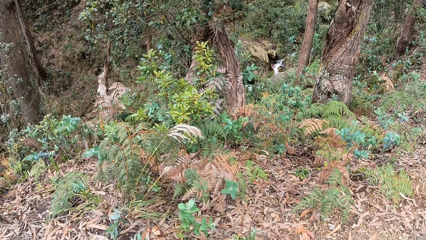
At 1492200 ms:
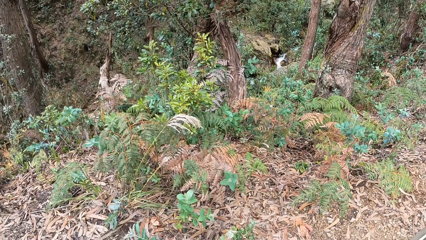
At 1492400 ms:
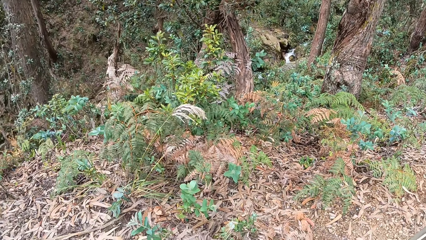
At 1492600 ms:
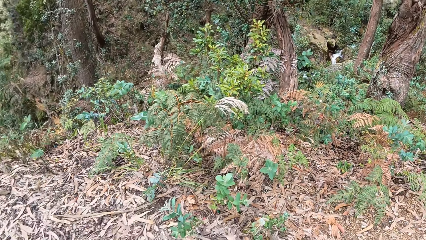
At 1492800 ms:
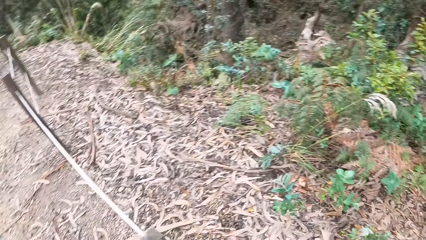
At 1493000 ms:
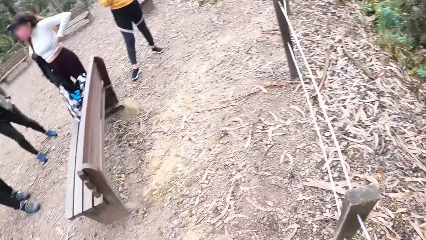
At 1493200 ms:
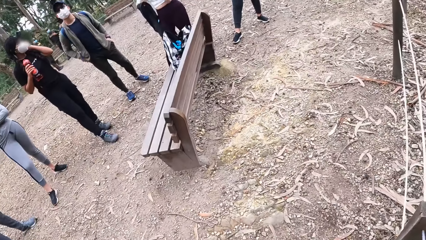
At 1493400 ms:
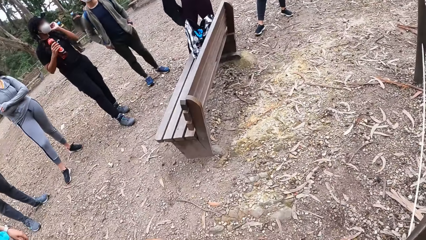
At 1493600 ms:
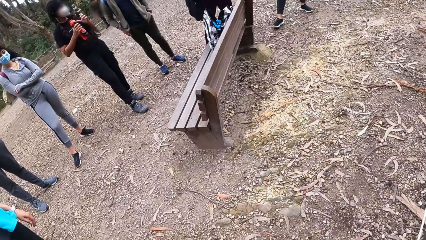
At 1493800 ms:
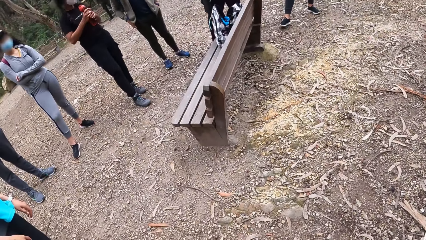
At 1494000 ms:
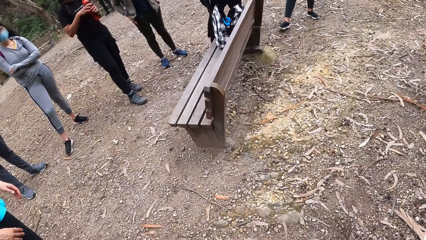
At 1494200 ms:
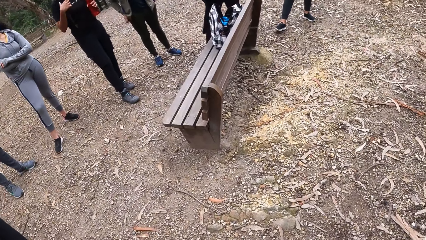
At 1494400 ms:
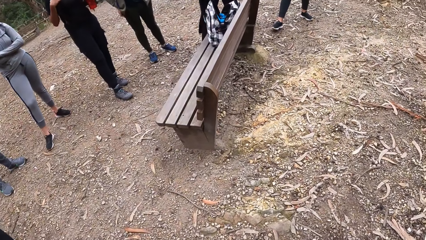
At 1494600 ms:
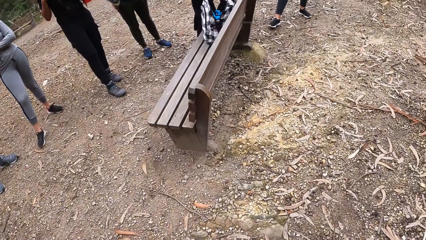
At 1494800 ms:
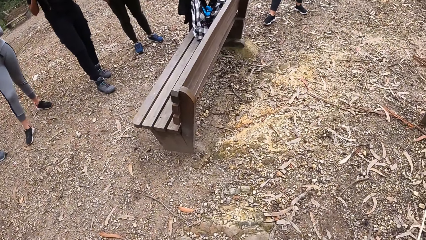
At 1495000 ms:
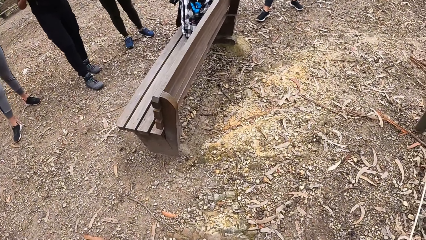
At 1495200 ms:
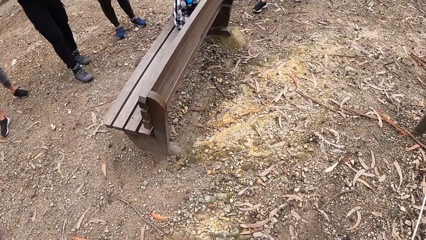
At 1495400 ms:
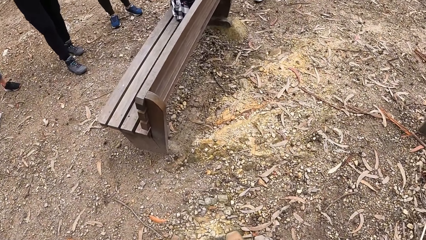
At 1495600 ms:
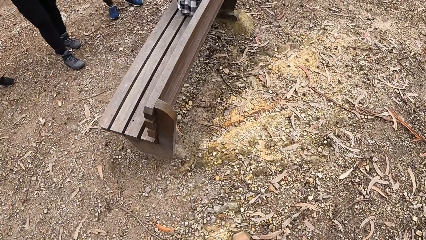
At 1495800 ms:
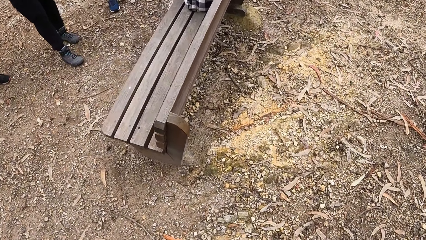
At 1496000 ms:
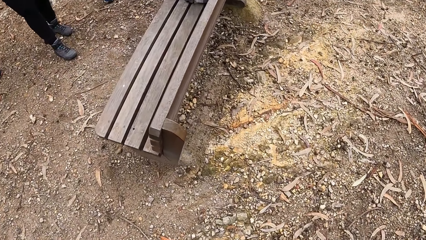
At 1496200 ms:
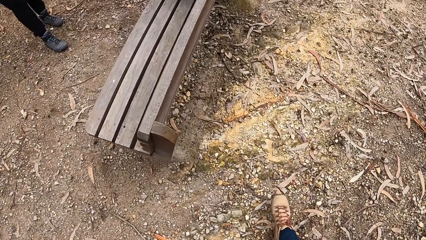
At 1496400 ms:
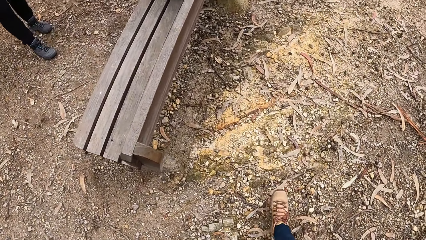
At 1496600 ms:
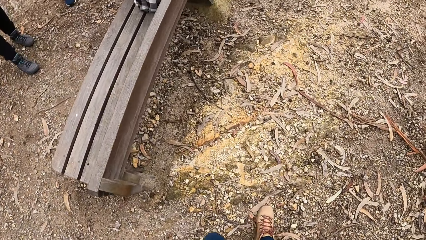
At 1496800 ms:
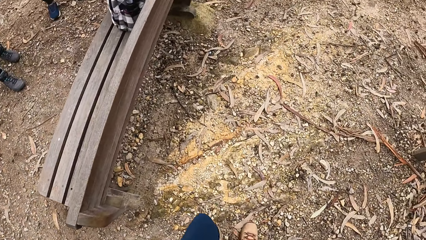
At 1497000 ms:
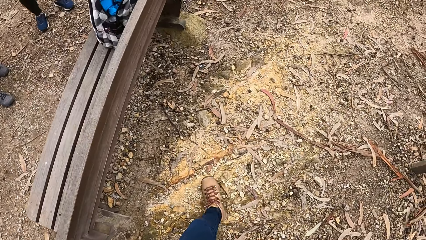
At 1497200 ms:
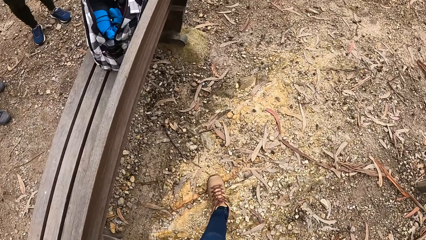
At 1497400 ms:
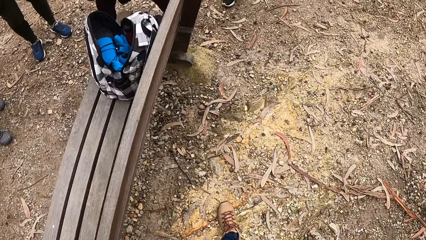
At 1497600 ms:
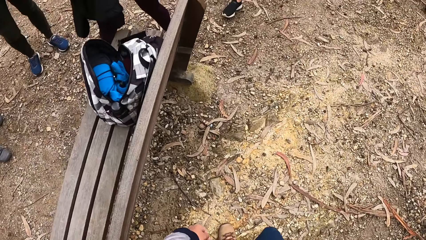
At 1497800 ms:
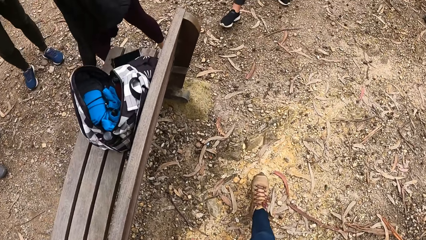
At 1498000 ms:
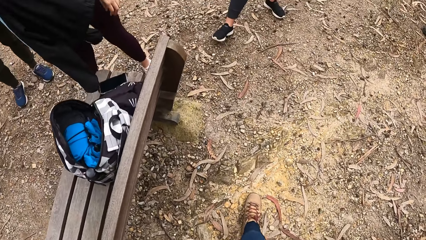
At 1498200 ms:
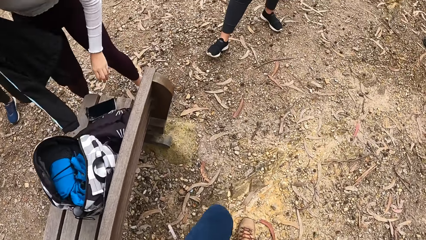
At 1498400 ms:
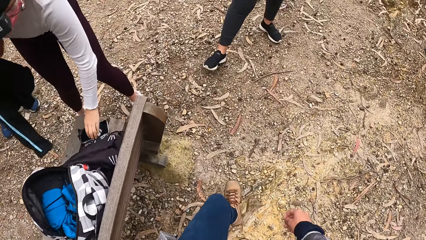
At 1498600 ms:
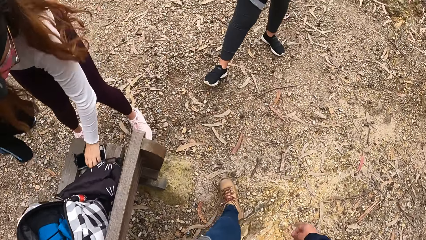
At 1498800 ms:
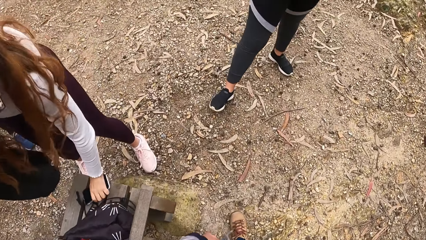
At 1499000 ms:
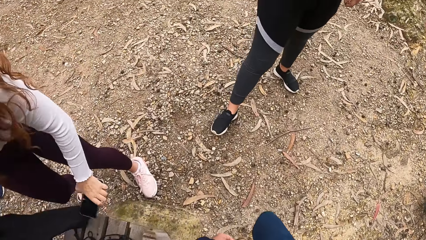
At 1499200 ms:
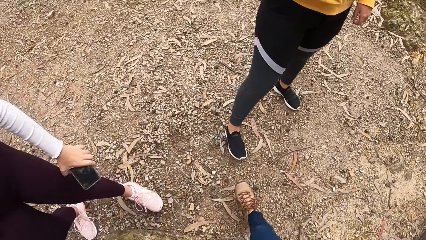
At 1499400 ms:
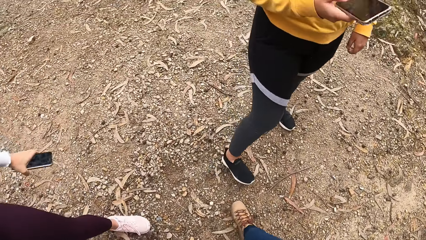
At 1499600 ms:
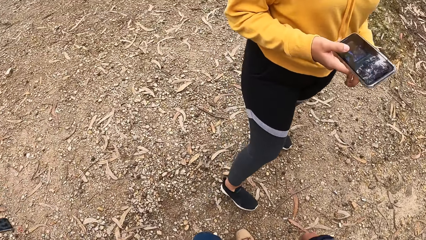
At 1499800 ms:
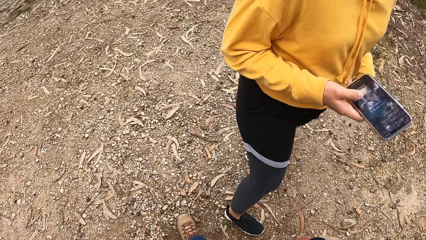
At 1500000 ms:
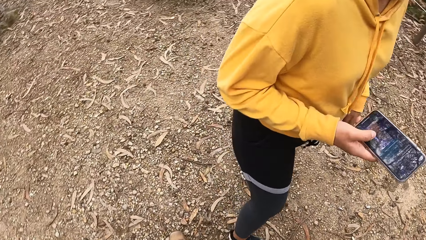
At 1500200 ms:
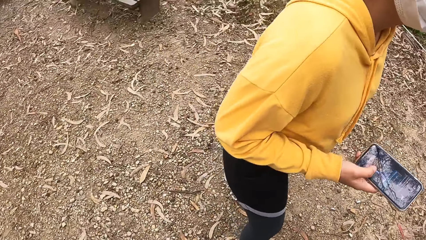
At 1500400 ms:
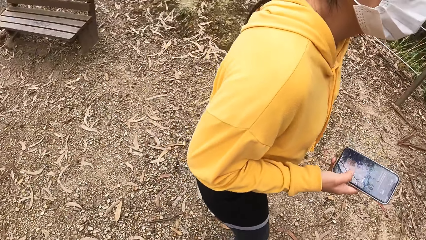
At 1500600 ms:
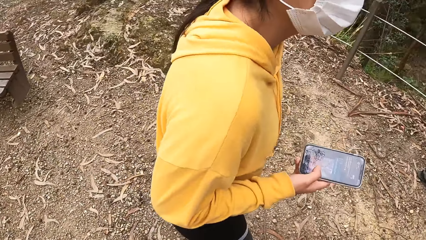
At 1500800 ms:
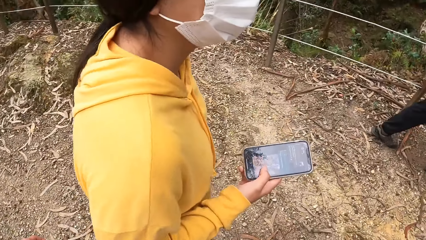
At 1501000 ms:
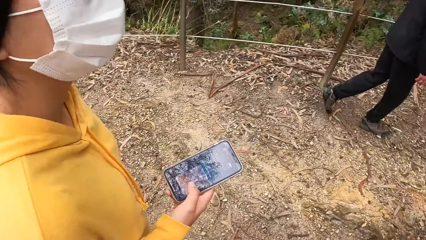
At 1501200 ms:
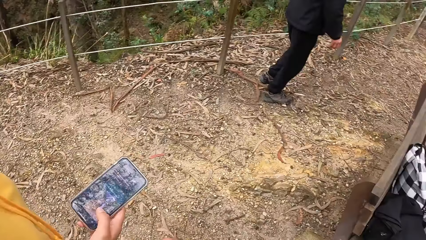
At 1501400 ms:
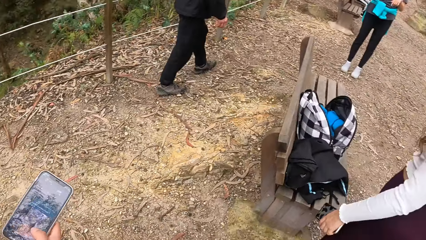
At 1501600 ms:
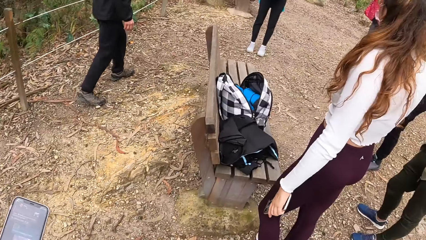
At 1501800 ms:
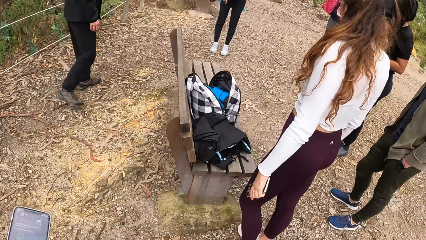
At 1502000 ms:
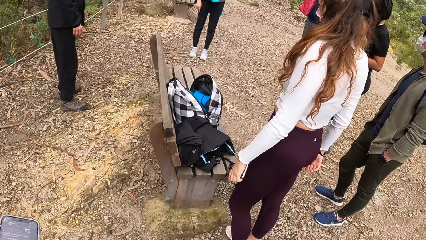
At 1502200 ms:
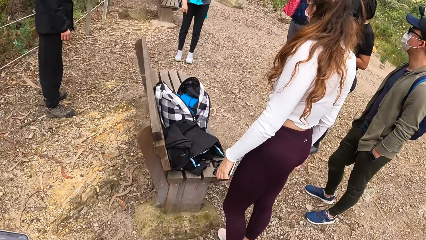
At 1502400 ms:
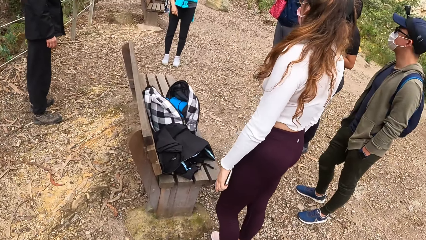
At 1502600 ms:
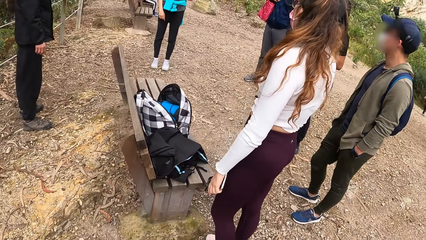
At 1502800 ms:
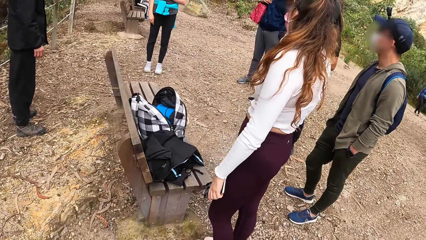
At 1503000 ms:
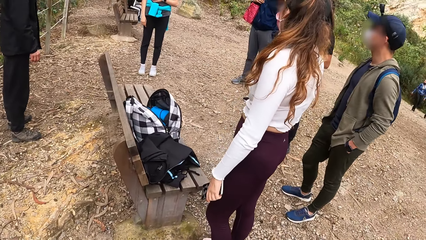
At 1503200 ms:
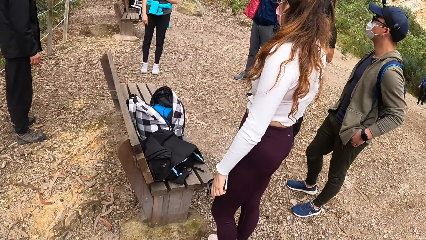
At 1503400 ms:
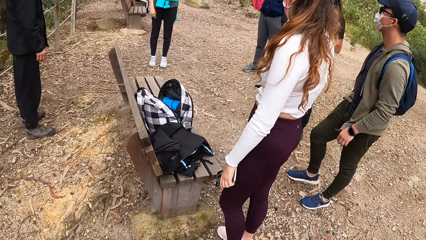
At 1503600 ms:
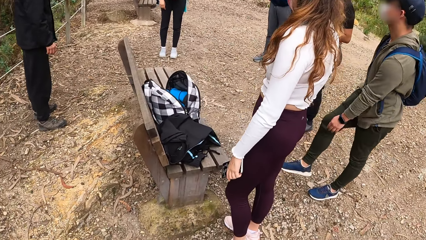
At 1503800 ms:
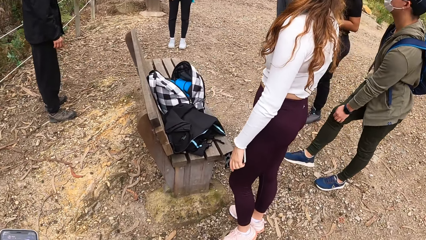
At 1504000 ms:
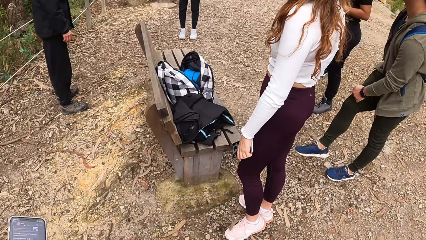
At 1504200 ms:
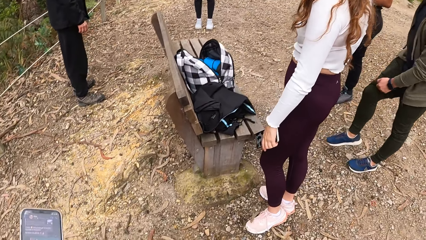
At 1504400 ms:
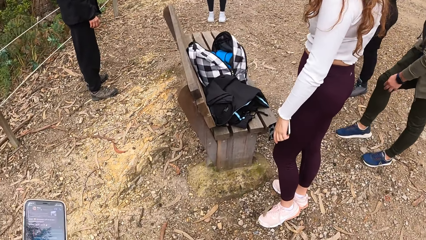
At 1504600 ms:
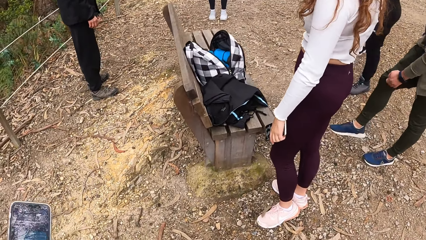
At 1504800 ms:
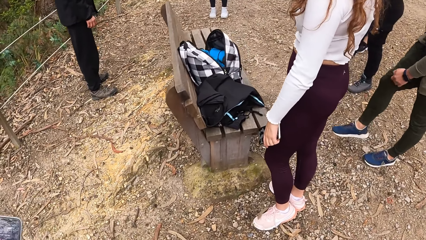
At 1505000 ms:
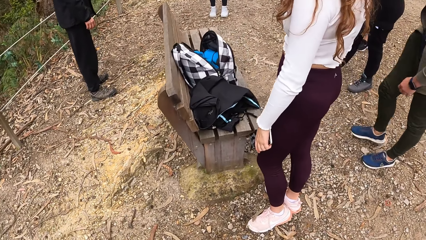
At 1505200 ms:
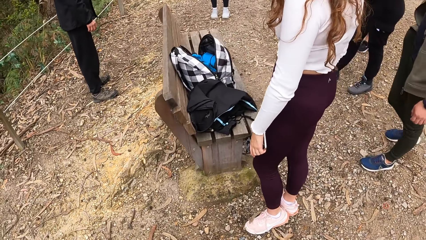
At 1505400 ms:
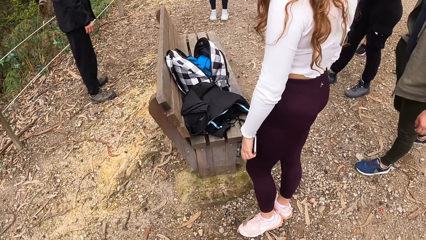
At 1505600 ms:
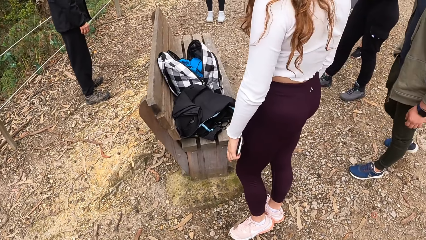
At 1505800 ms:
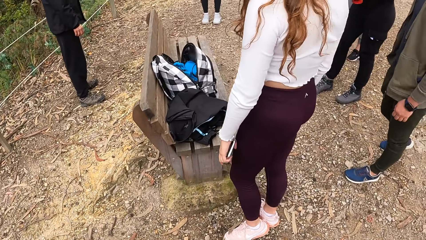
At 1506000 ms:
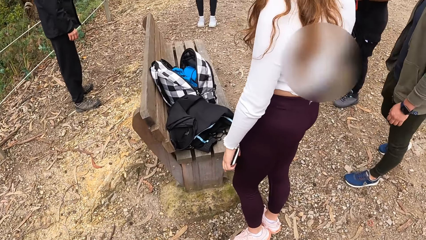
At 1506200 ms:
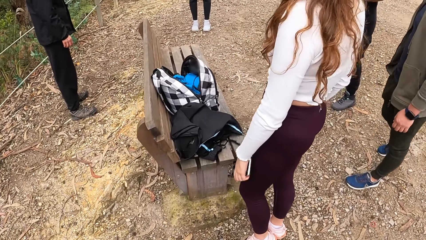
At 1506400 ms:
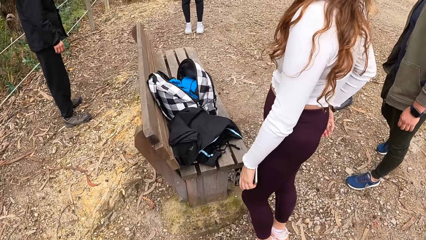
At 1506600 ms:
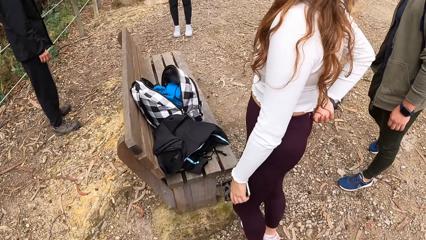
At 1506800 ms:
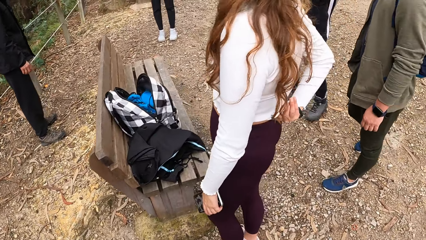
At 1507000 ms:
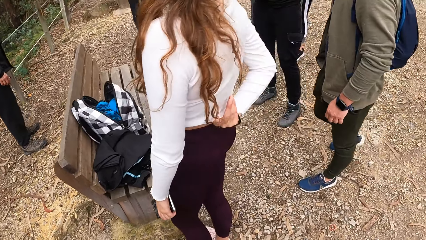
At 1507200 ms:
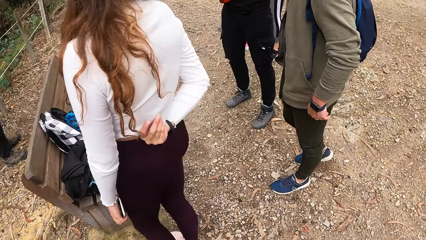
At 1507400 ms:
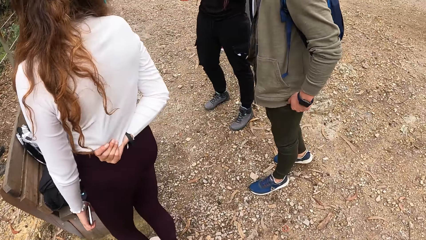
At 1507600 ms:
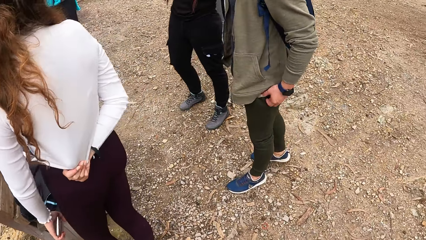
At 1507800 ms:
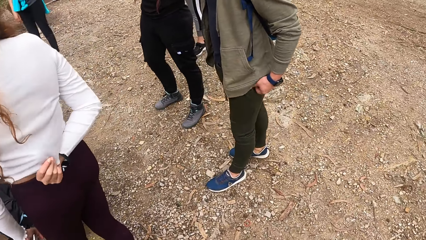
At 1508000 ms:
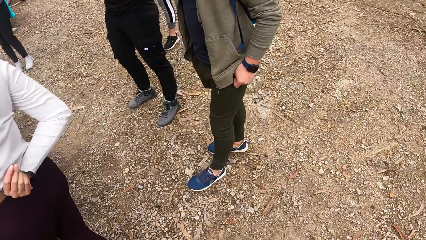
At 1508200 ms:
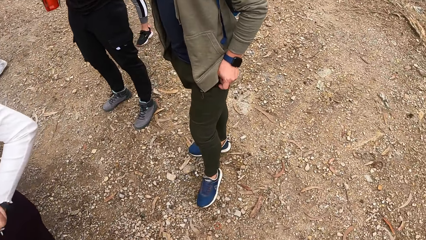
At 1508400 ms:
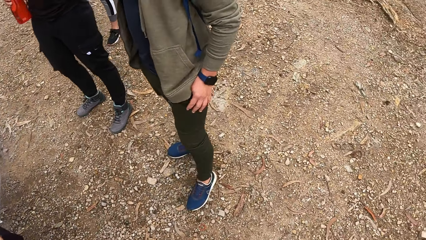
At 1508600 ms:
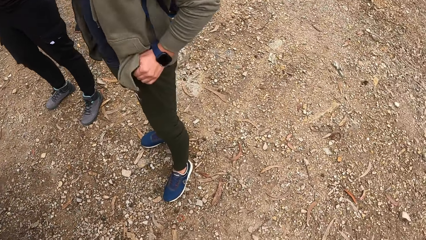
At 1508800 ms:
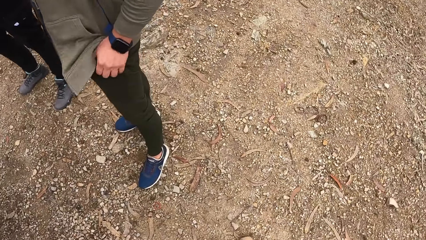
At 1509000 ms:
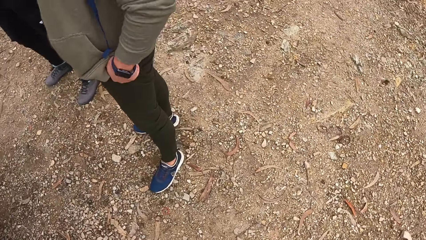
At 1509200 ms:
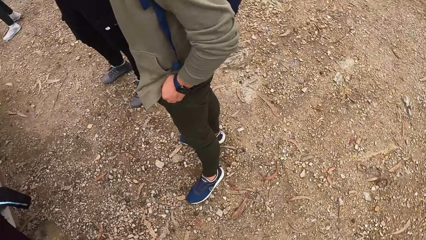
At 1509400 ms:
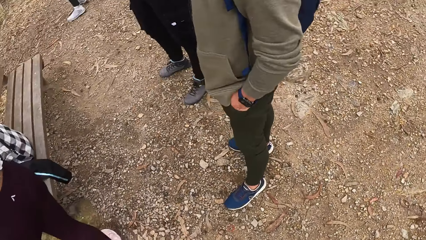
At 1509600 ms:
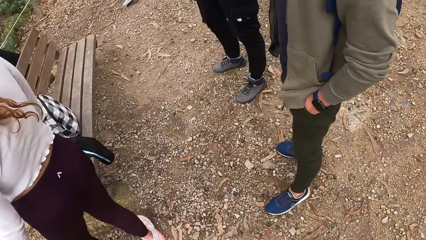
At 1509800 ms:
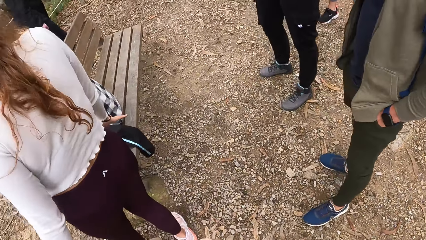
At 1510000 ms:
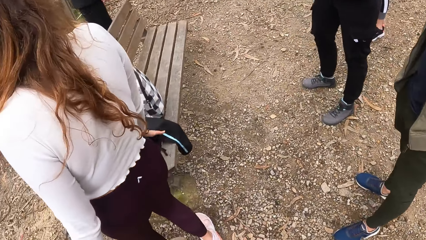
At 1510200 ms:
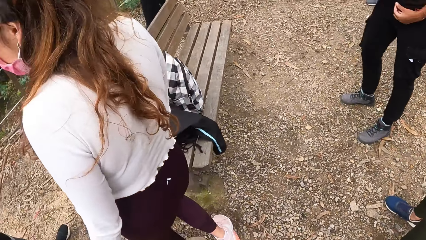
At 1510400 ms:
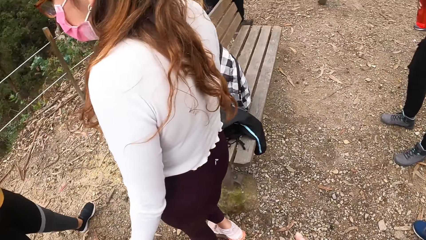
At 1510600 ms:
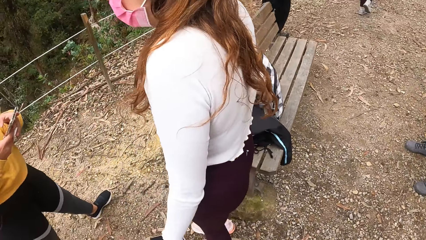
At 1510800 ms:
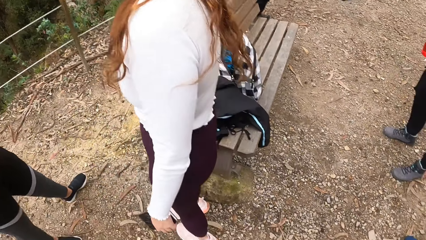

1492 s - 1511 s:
The camera wearer moves towards a woman. Another woman takes a phone on the wooden bench with her left hand. A man adjusts his trouser with his left hand.
